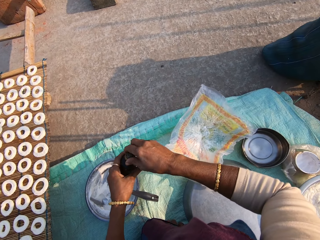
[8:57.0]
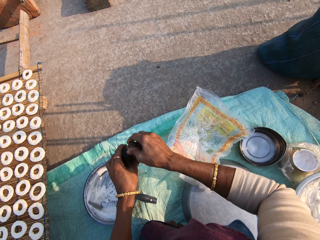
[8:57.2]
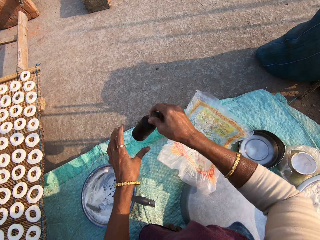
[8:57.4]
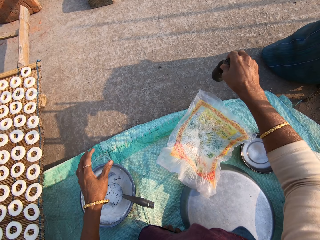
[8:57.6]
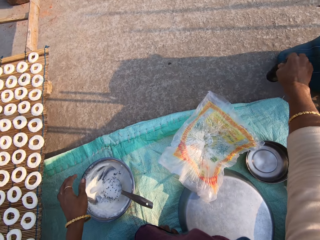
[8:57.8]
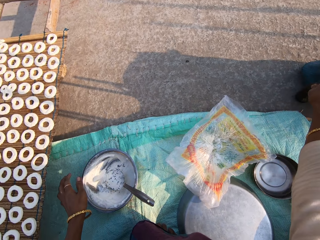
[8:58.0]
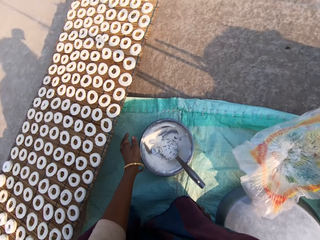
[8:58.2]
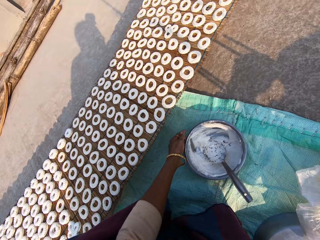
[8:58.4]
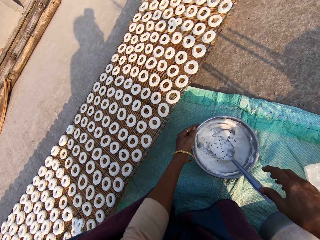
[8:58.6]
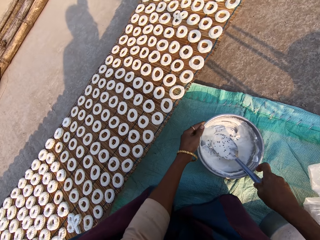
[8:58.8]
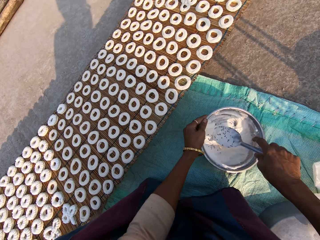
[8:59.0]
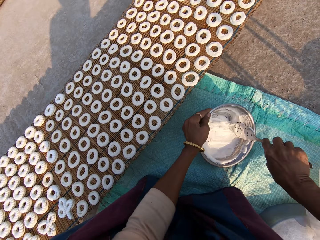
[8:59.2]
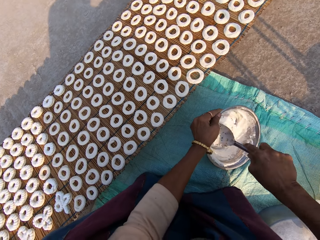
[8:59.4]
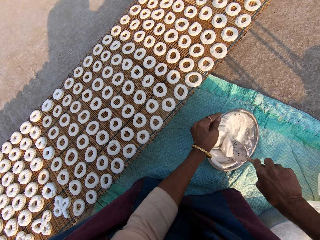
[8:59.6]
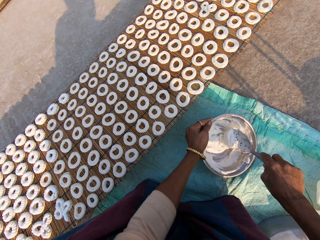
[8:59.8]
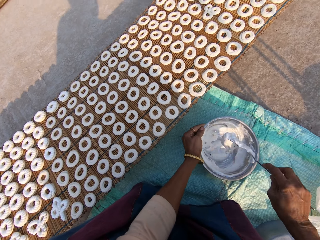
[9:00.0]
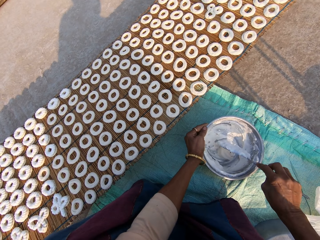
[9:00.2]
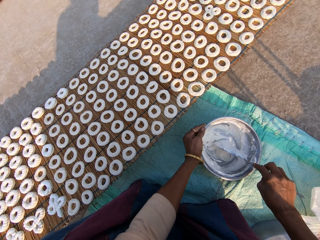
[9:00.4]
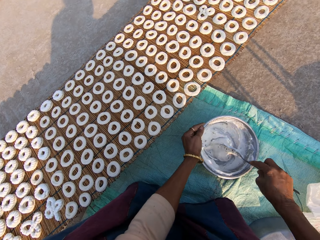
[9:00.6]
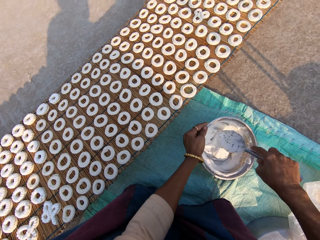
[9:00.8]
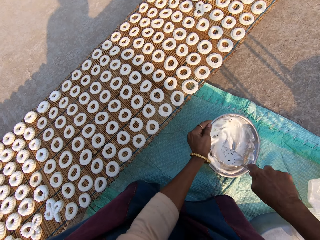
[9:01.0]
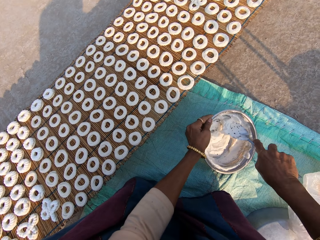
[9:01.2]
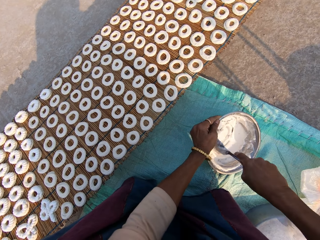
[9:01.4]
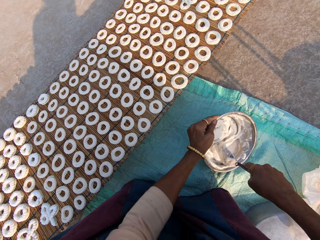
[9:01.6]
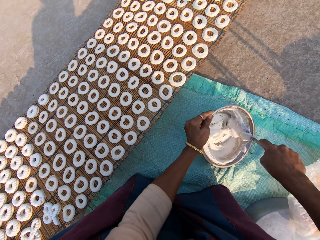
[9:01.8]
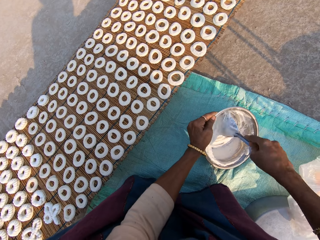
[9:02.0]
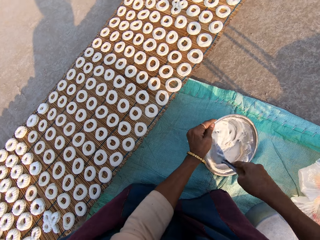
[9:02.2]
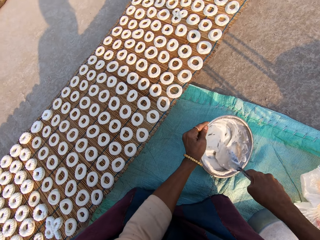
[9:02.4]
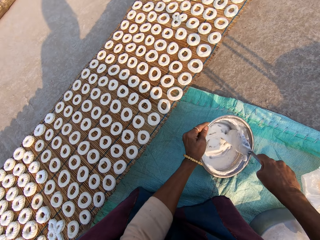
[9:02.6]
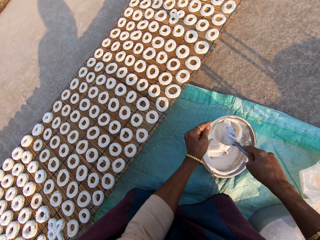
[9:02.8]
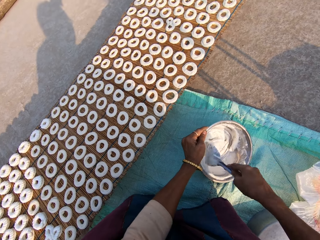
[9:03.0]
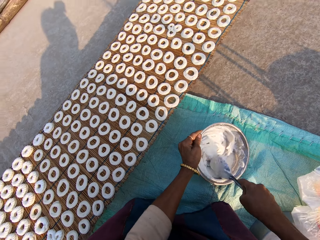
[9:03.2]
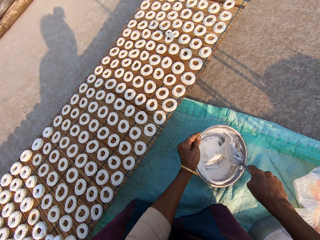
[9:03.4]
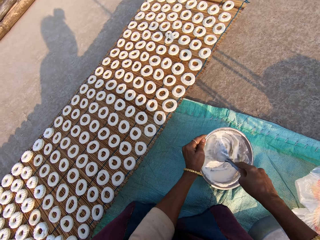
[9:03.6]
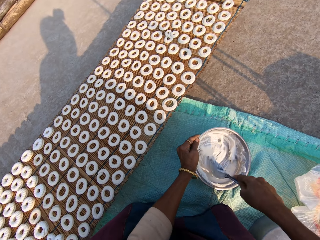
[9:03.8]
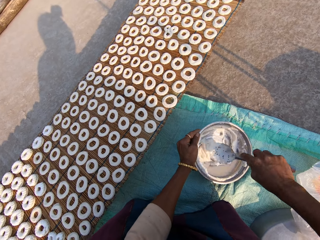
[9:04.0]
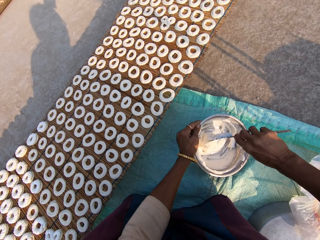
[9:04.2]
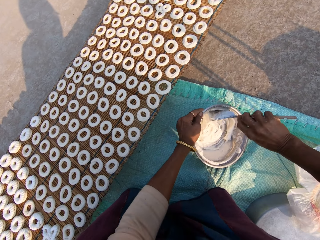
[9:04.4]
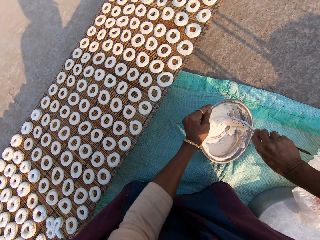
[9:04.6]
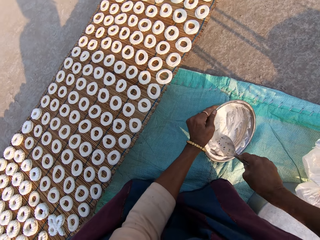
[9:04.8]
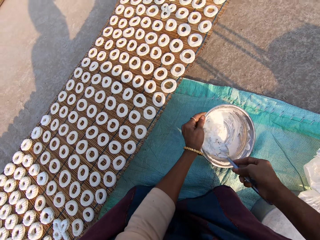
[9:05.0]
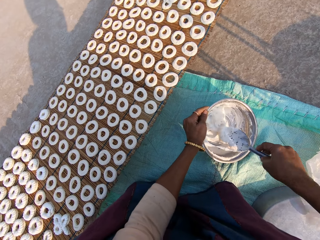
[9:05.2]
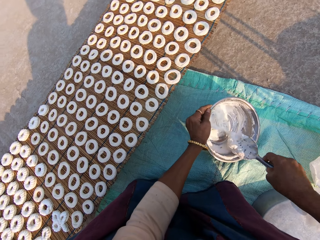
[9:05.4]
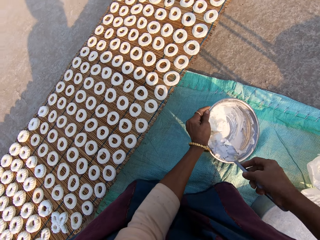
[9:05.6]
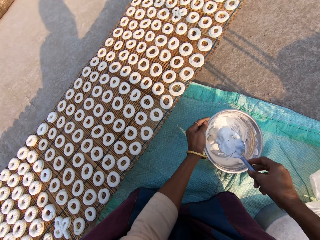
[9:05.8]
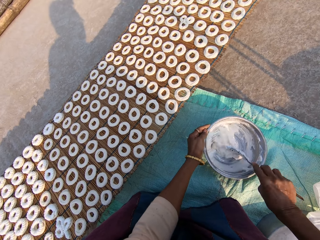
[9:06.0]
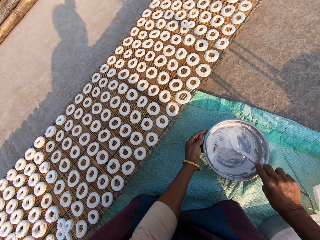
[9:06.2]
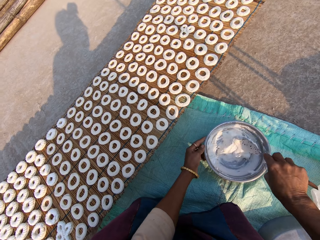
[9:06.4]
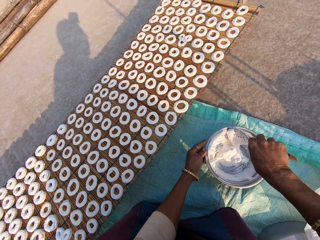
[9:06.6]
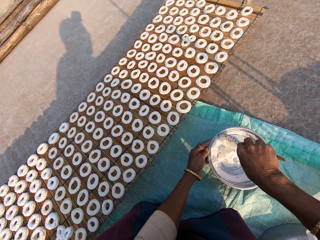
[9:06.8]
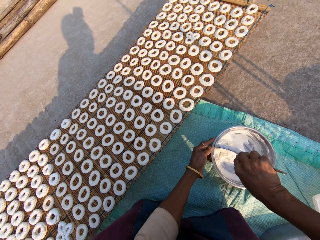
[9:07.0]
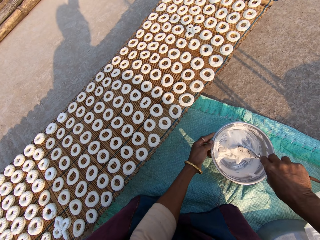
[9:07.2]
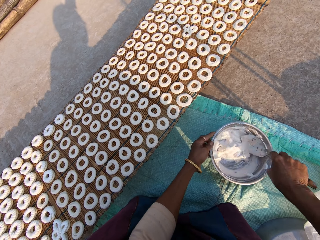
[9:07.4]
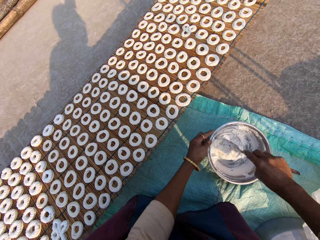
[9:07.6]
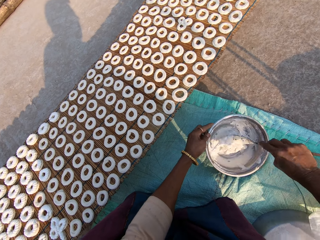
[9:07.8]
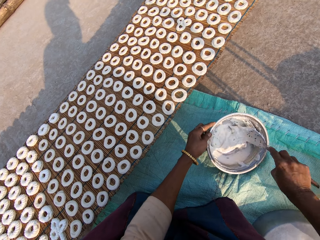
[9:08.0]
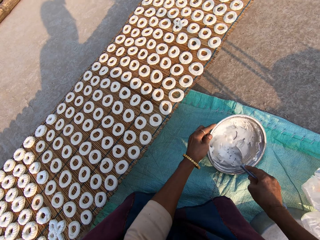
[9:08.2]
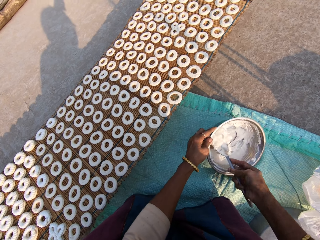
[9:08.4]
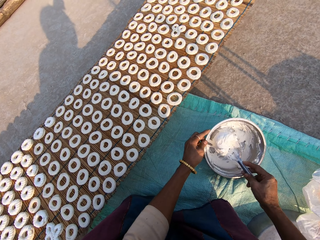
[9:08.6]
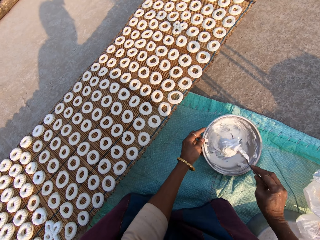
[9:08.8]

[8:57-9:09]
The camera wearer puts the bottle on the floor. They pick up the serving spoon in the pot and mix the flour in the steel bowl with the spoon.

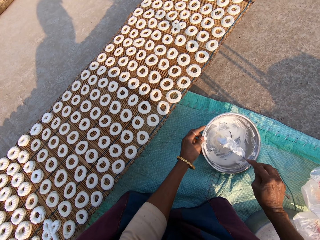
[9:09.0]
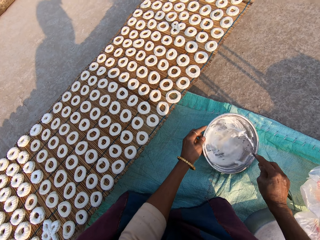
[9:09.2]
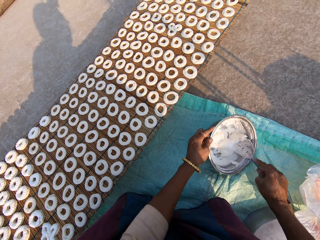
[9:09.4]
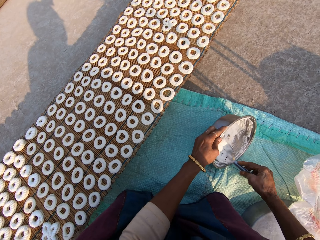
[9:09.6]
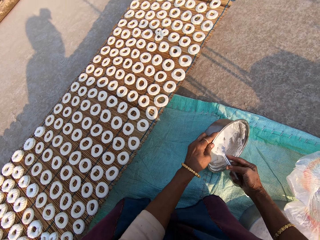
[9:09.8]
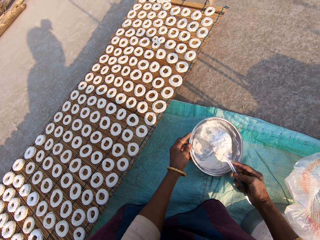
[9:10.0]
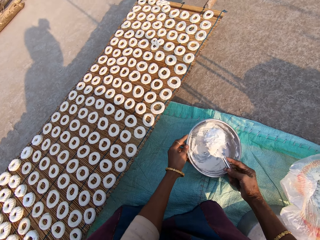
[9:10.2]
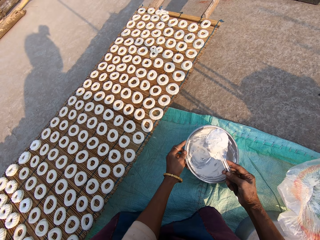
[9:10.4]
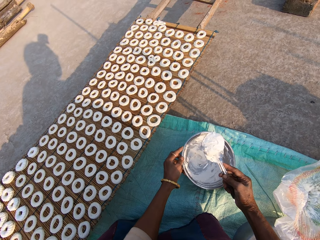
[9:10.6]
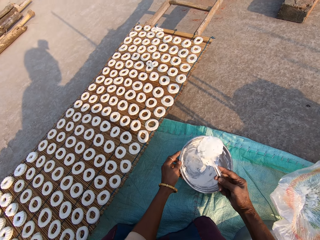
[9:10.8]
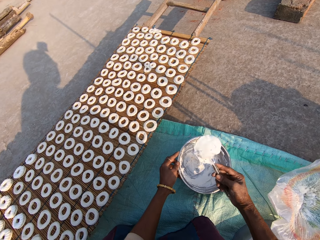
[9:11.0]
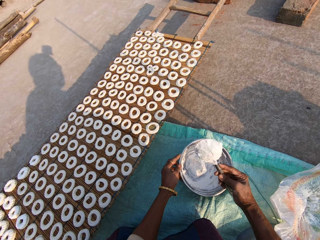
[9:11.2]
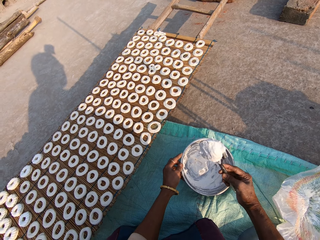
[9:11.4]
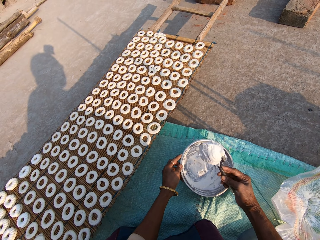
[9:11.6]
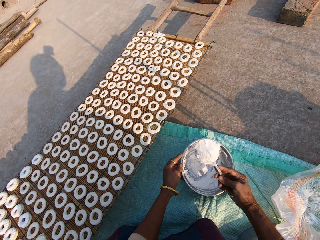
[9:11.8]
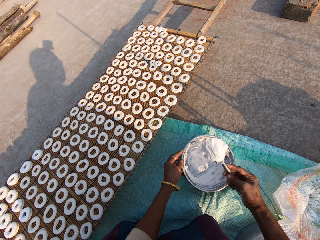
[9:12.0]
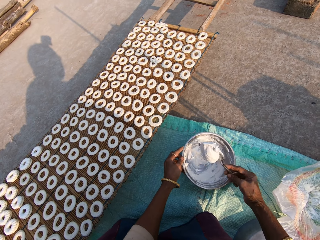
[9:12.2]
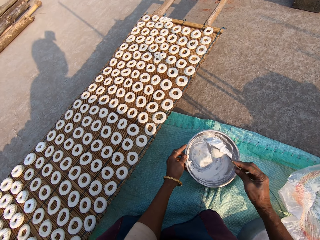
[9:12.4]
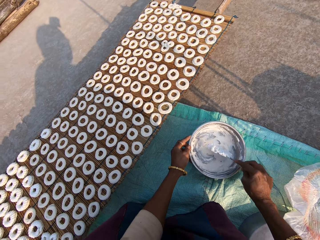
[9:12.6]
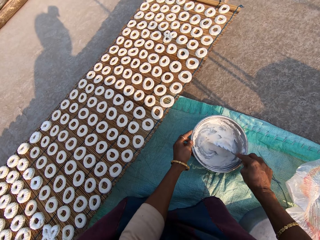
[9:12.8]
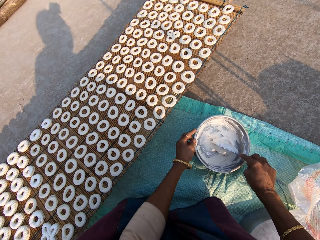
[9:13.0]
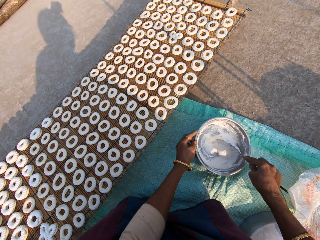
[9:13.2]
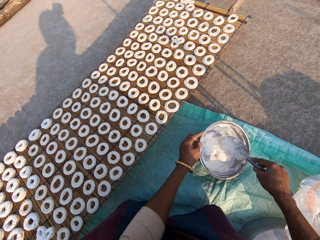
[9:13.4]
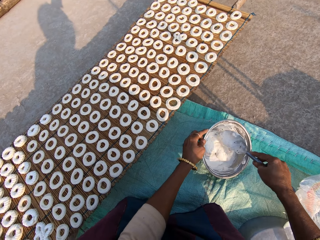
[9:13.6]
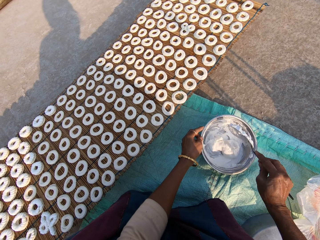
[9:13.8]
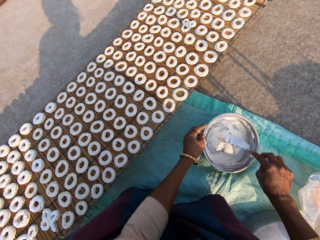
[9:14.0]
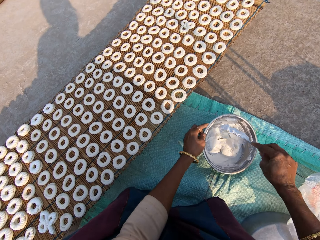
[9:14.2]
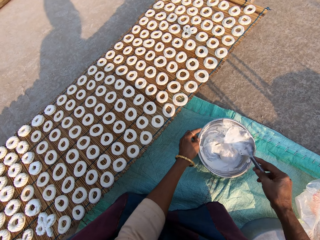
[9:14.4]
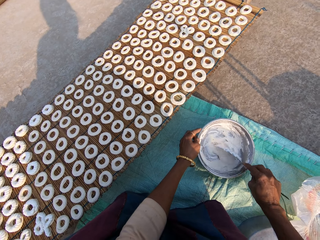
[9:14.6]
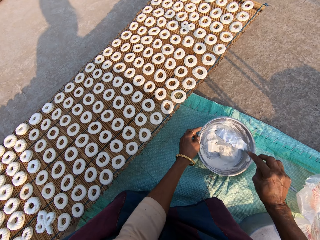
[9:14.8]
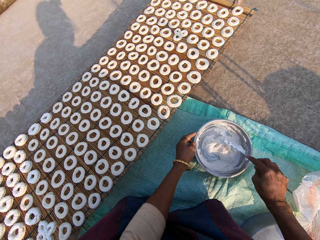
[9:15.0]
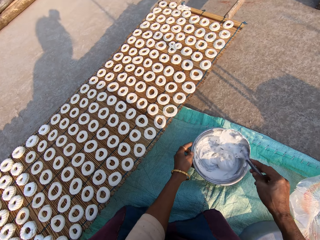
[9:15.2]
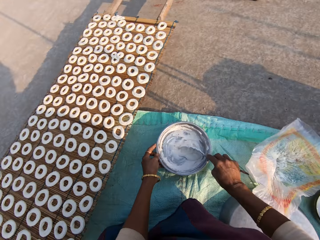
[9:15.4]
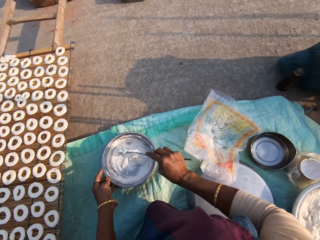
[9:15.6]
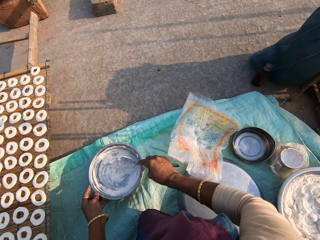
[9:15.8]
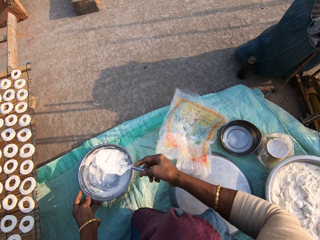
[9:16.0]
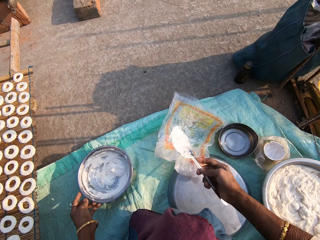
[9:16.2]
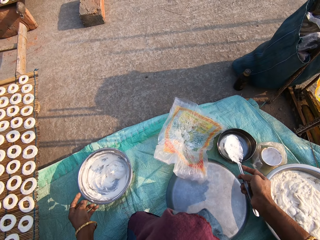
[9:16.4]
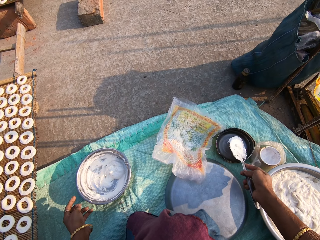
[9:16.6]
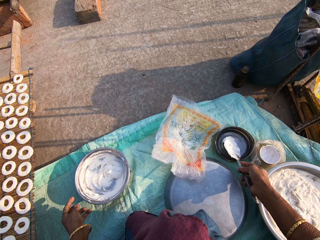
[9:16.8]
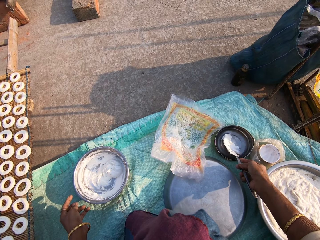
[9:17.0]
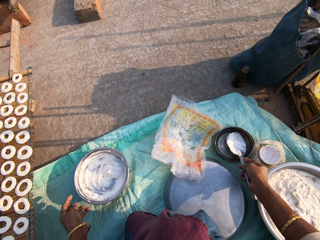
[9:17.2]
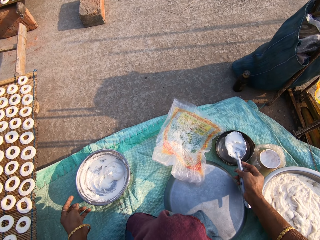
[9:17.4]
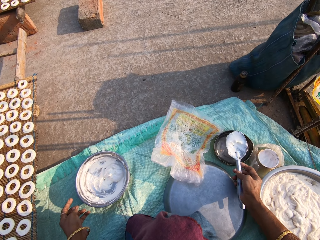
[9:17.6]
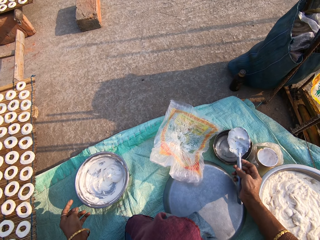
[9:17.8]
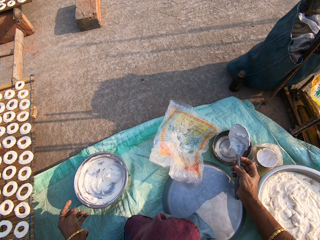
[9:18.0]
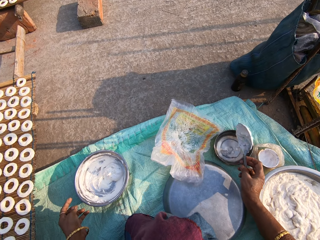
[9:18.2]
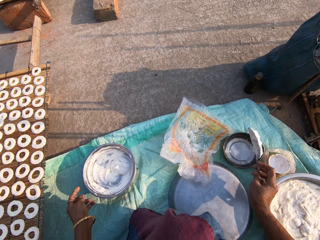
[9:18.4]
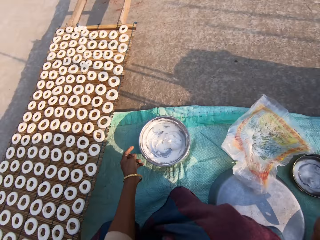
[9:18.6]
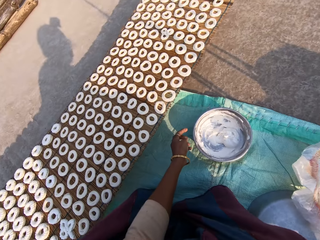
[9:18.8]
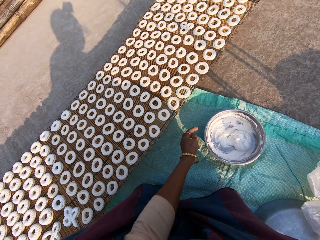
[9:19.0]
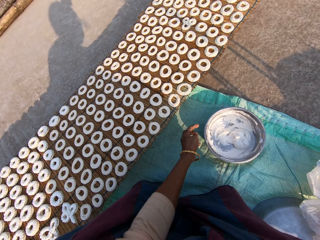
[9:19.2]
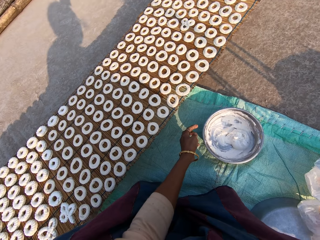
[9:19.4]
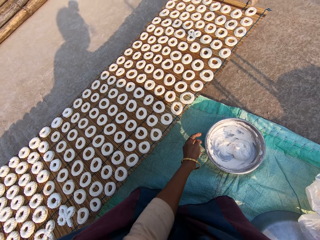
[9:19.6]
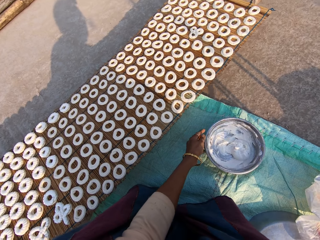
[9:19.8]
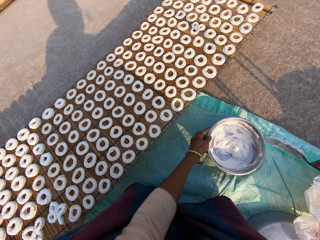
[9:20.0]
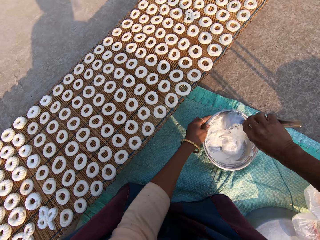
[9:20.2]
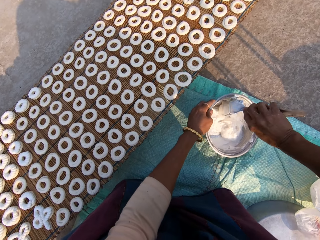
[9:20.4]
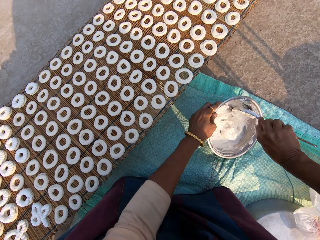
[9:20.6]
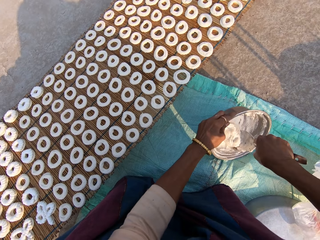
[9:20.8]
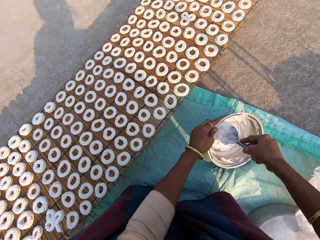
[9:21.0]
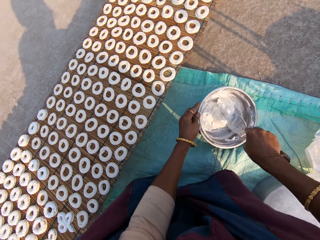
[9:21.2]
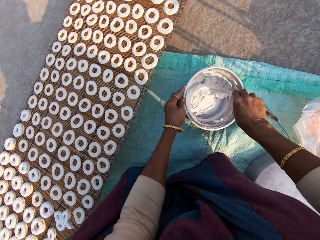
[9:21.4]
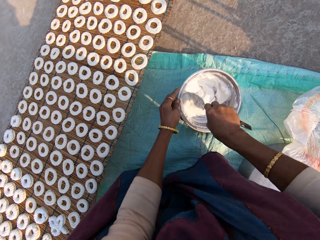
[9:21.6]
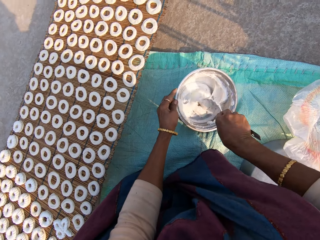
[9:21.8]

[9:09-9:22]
The camera wearer scoops water from another steel bowl with the spoon. They mix the flour on the bowl with the spoon.
